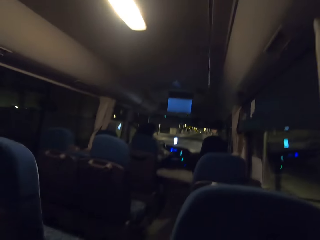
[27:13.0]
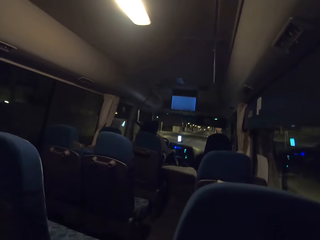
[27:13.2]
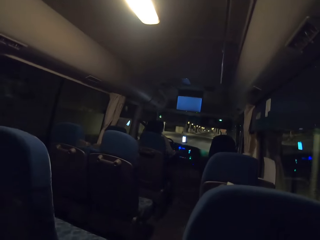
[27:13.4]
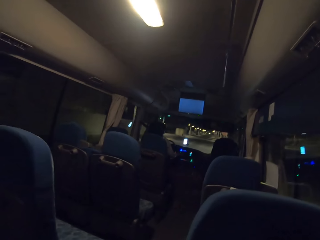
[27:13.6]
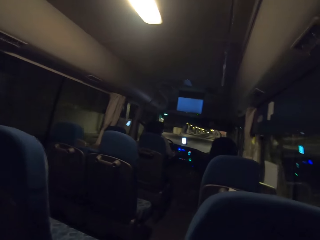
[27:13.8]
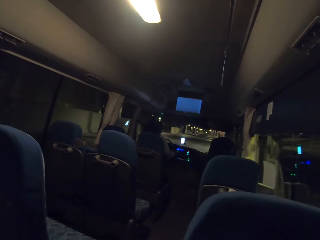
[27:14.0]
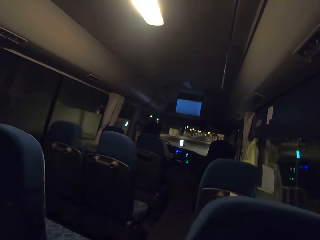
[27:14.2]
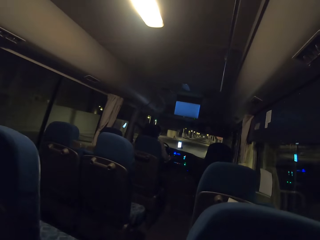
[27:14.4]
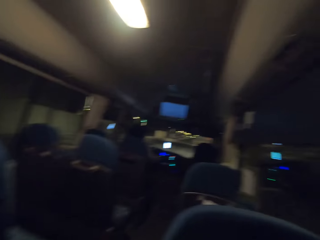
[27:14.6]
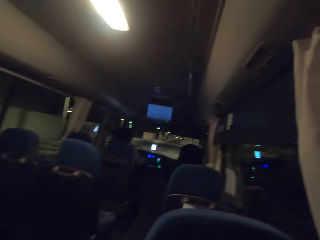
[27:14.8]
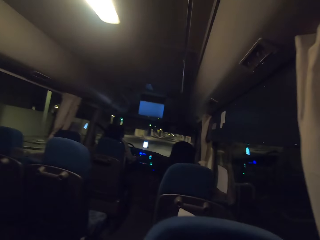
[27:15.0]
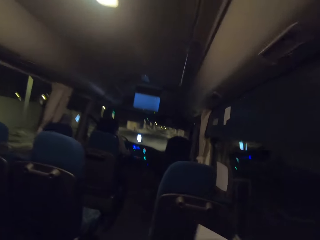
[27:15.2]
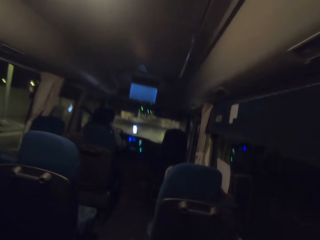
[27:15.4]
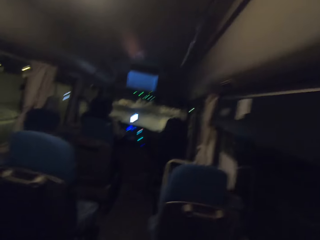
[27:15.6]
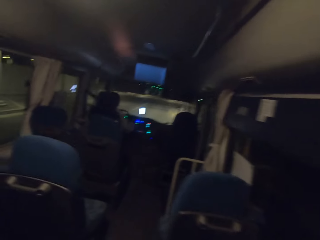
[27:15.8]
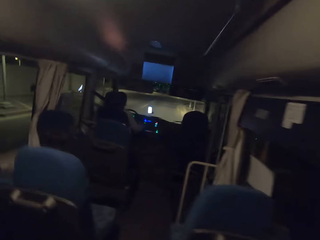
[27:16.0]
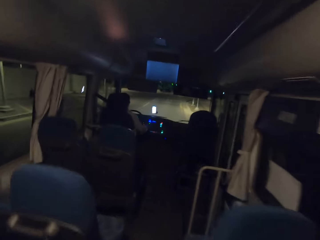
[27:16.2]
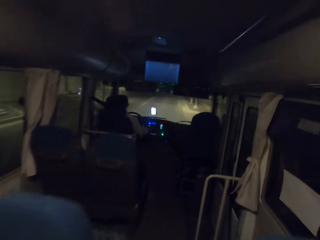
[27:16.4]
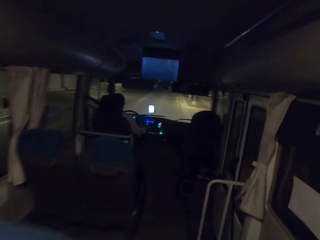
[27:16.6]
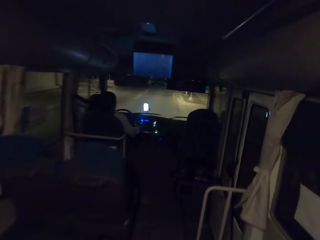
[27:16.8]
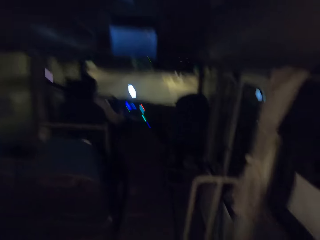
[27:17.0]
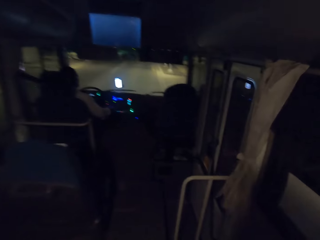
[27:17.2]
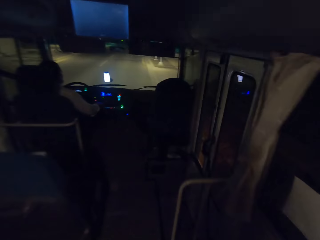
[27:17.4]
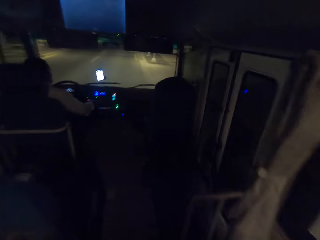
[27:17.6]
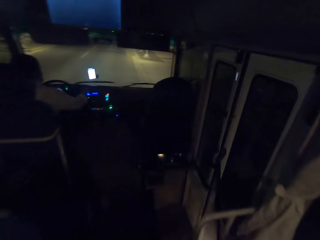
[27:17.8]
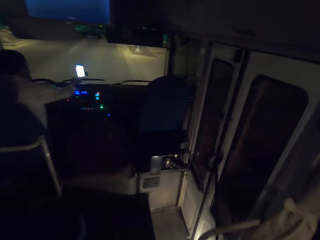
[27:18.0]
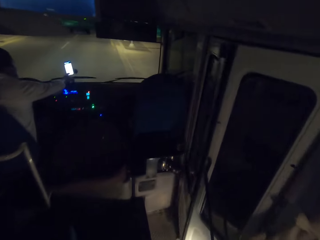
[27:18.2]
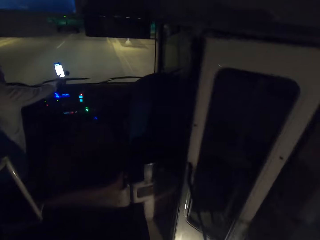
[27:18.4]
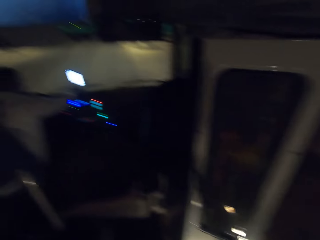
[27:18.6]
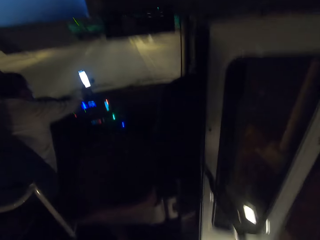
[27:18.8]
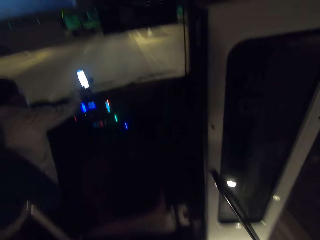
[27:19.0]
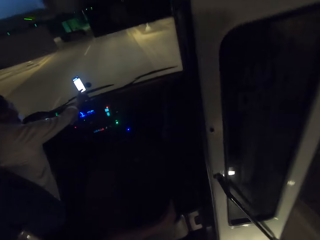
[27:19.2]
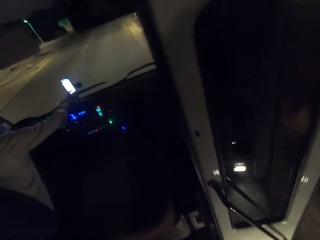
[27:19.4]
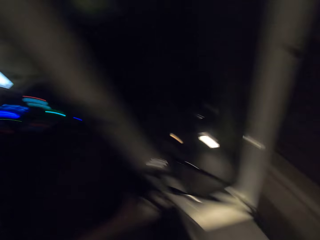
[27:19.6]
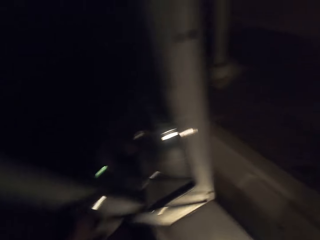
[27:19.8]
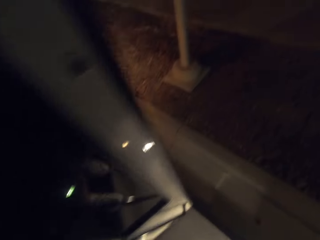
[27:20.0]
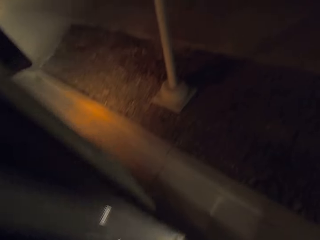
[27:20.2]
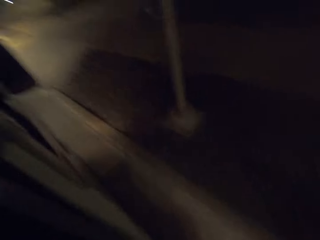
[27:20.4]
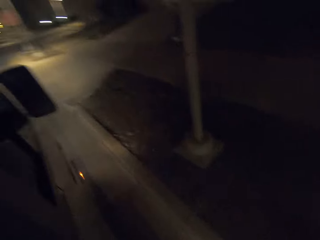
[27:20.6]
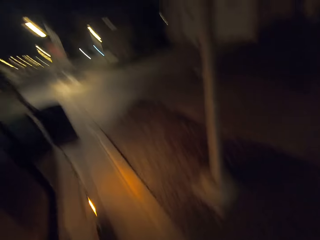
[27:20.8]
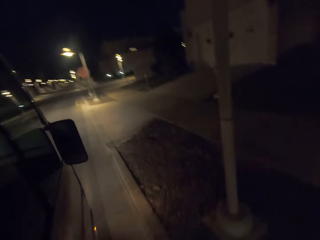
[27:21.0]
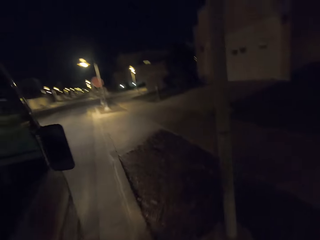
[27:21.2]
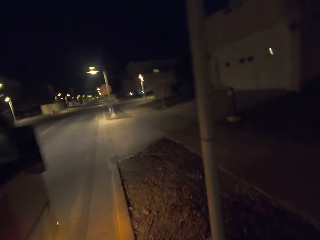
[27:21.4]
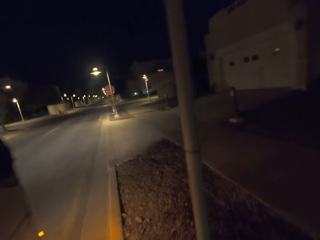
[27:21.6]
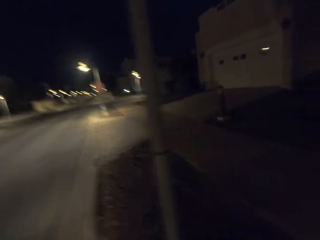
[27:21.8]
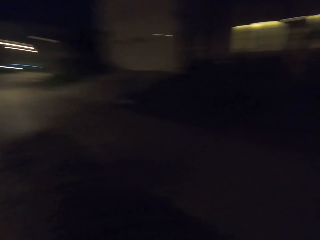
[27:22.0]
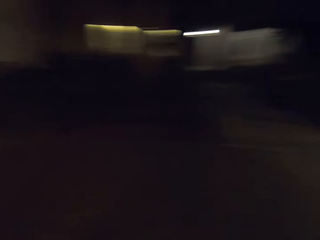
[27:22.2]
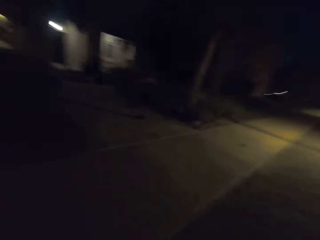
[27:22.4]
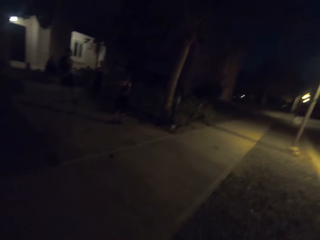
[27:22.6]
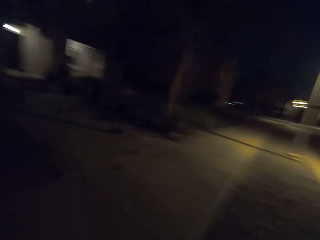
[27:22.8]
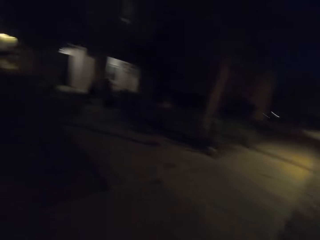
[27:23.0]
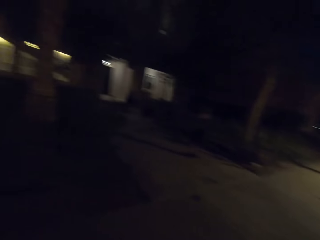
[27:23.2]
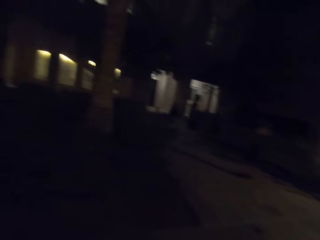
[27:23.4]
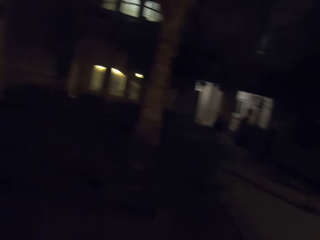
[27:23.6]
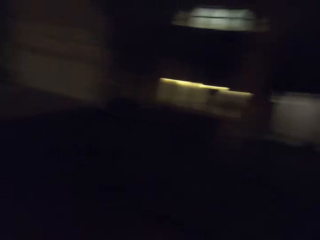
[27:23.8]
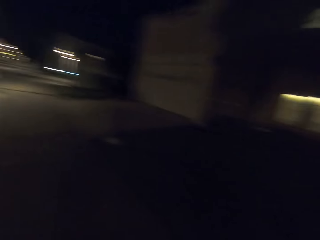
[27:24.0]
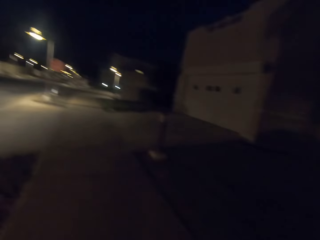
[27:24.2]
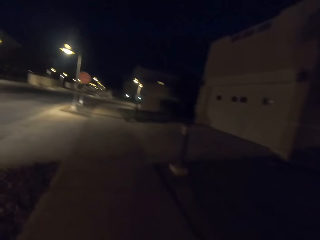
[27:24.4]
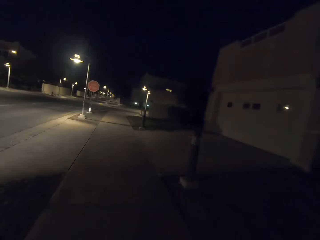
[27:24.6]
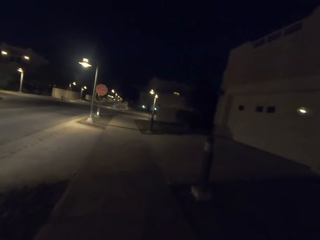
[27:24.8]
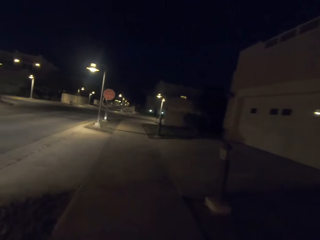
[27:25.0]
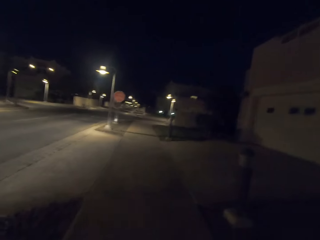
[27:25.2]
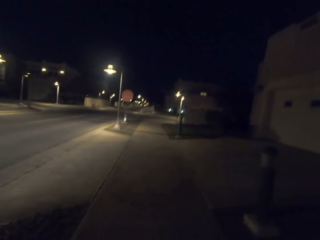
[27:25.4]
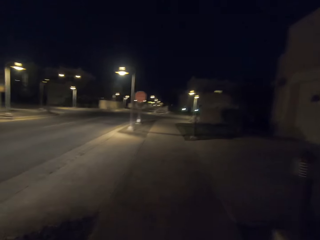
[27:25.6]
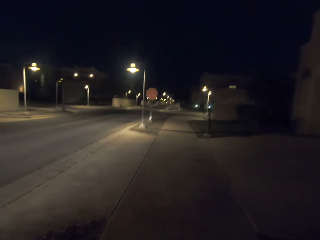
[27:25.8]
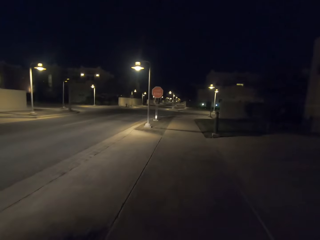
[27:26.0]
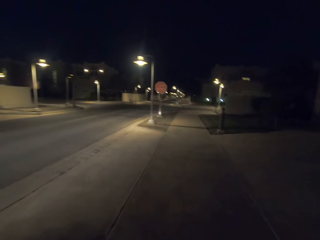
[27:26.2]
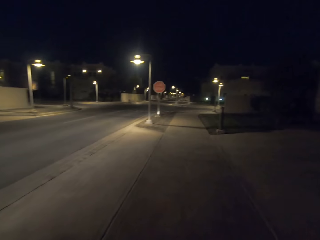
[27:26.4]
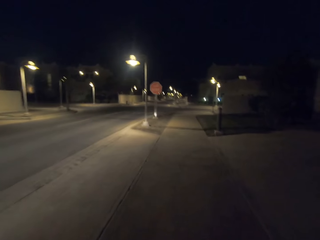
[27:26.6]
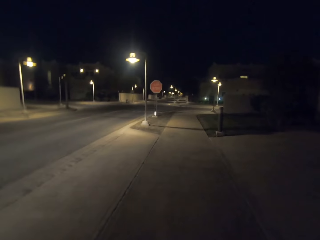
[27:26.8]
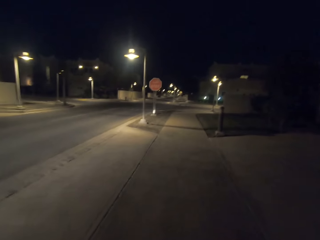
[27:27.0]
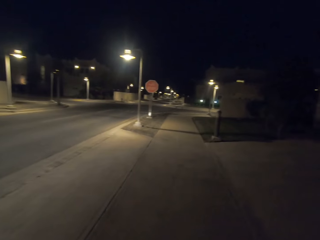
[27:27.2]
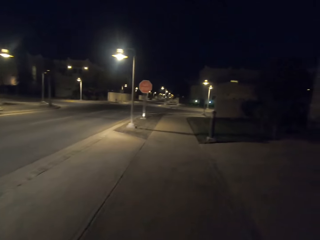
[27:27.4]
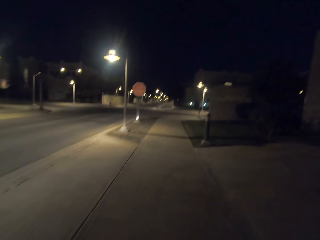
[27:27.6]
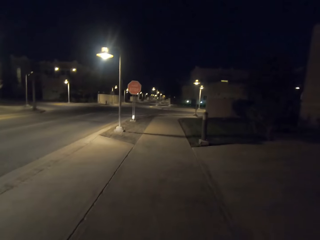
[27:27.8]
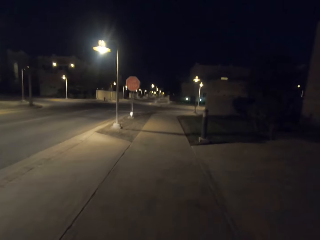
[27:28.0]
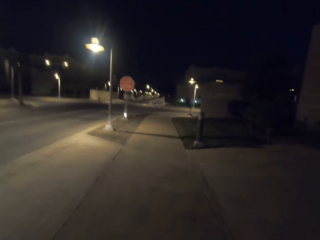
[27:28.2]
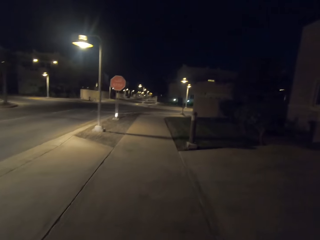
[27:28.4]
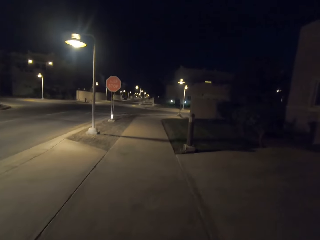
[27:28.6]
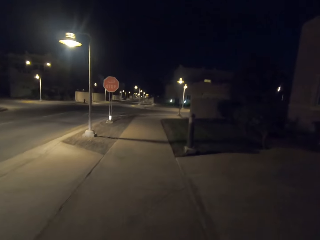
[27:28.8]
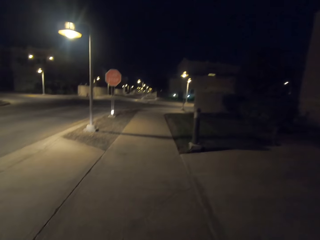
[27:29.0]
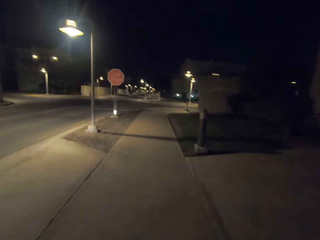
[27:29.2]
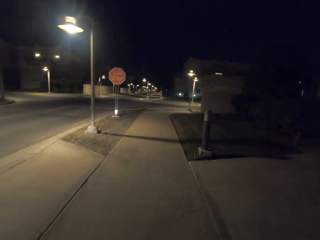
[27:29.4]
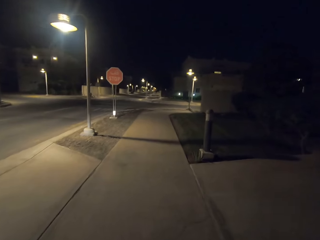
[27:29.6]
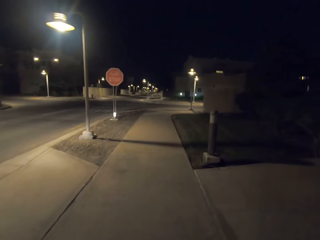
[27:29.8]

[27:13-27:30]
The camera wearer walks in the bus towards the bus door. A man stops the bus. The camera wearer walks towards the bus door. The man points at something. The camera wearer alights from the bus. They walk on the sidewalk, look around the neighborhood, and walk along the sidewalk.

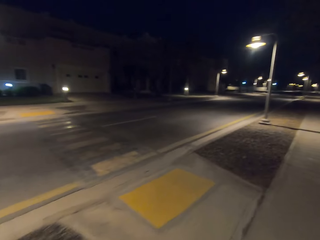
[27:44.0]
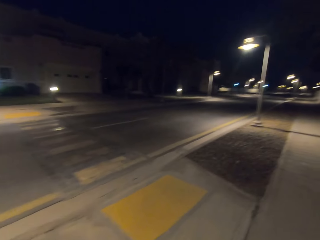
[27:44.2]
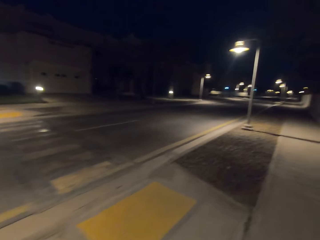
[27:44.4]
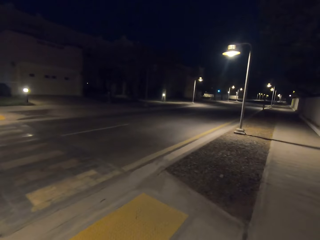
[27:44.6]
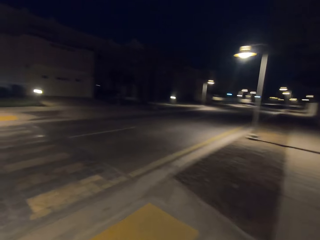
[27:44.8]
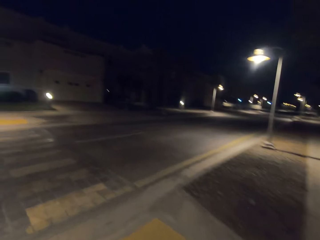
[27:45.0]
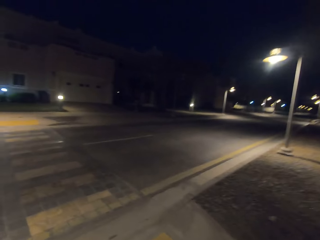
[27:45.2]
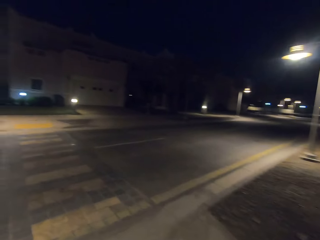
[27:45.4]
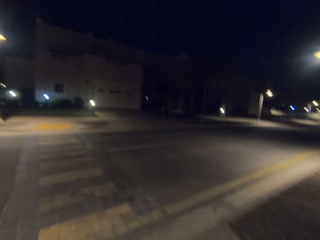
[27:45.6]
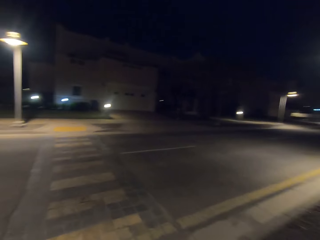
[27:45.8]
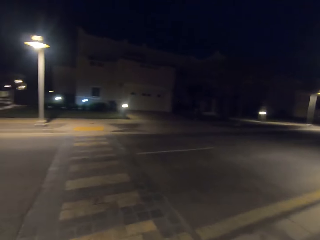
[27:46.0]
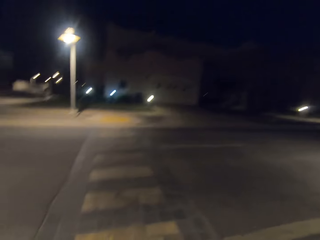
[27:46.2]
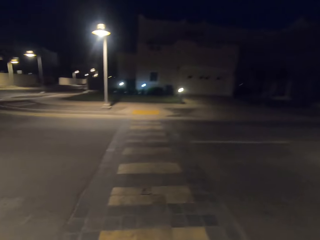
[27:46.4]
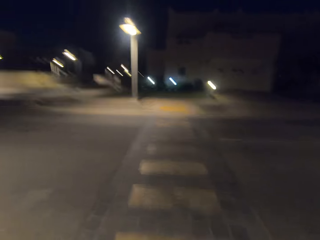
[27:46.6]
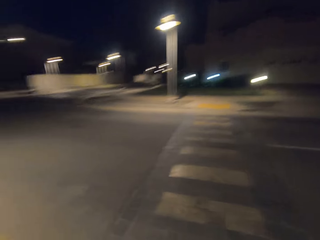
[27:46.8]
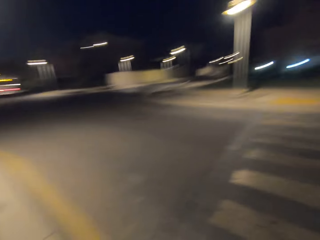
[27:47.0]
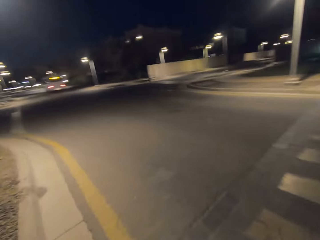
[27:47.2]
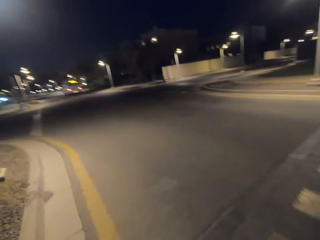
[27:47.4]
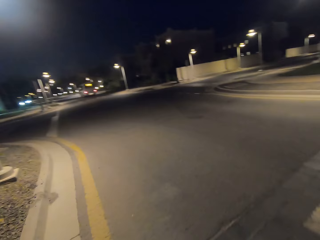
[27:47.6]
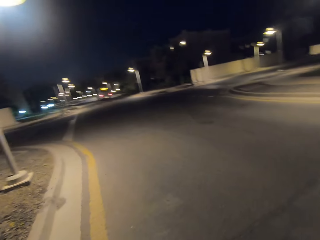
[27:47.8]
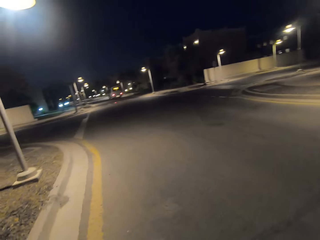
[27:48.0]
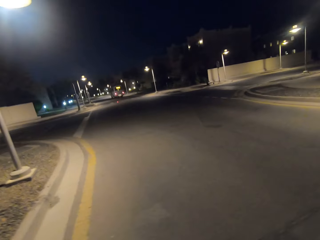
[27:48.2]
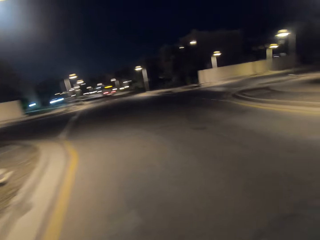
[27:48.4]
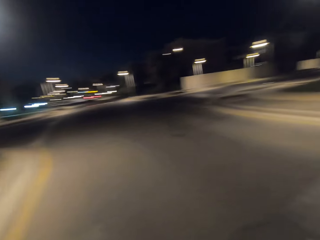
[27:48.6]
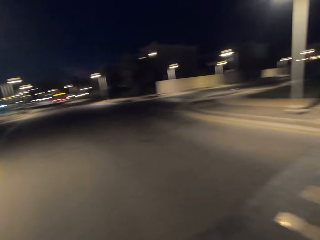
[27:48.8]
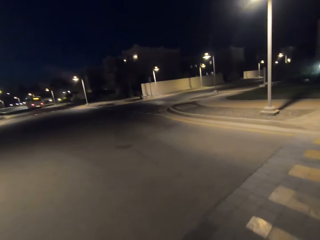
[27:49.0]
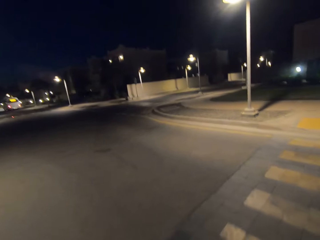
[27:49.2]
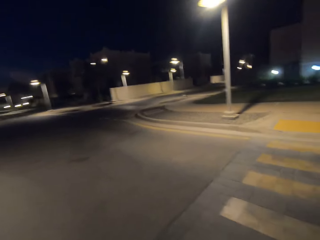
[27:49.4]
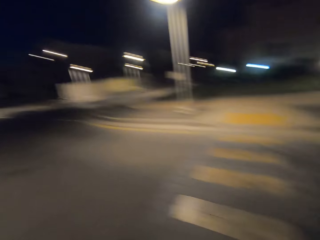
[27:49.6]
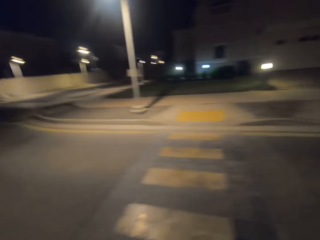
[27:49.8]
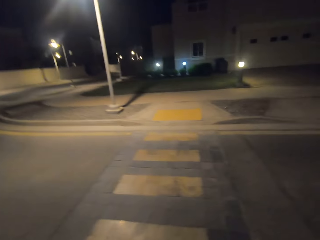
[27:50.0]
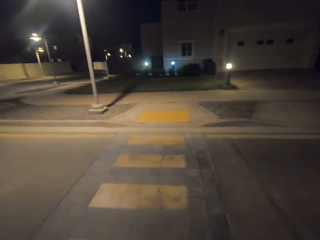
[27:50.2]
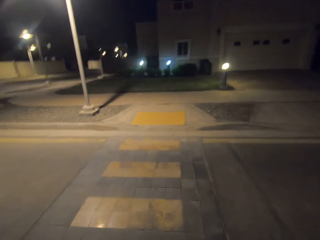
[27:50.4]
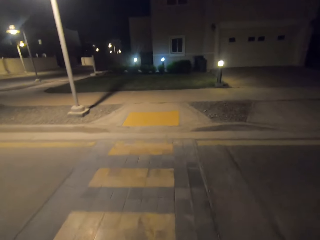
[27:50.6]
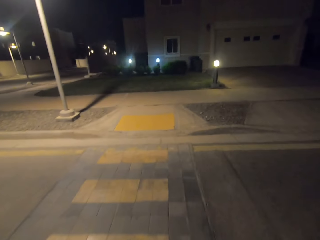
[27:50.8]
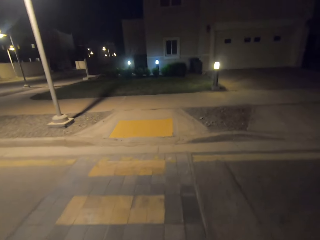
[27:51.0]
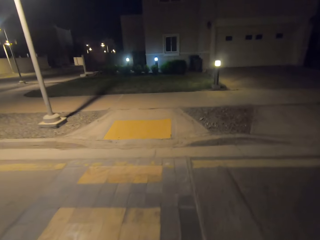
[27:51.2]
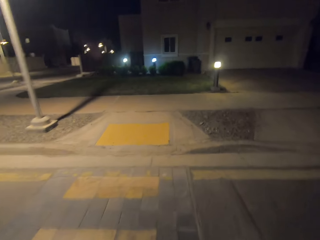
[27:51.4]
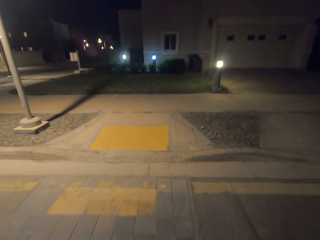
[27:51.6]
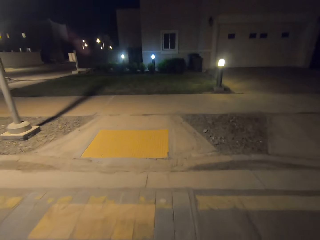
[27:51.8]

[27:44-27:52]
The camera wearer looks around the road. They walk along the road and cross the road.
